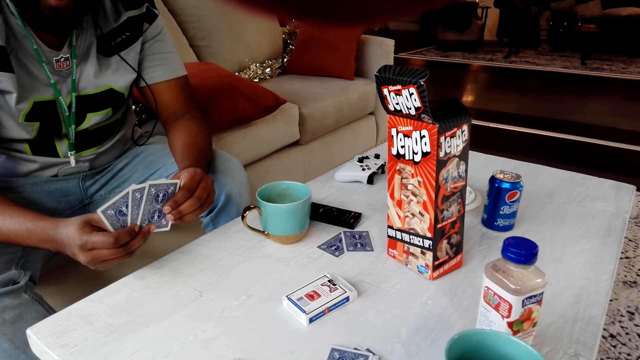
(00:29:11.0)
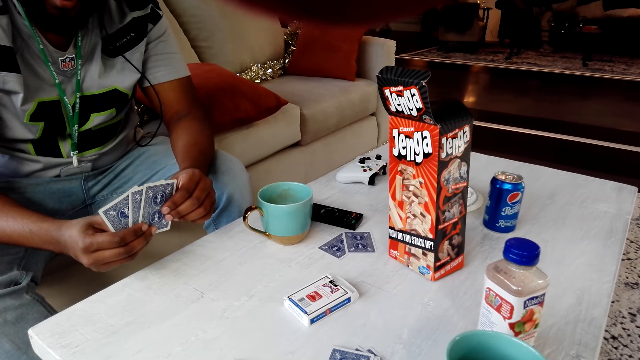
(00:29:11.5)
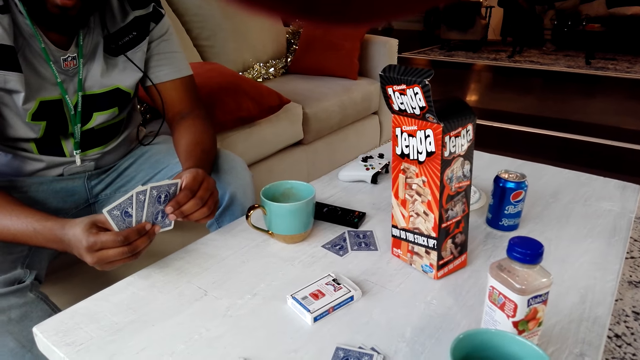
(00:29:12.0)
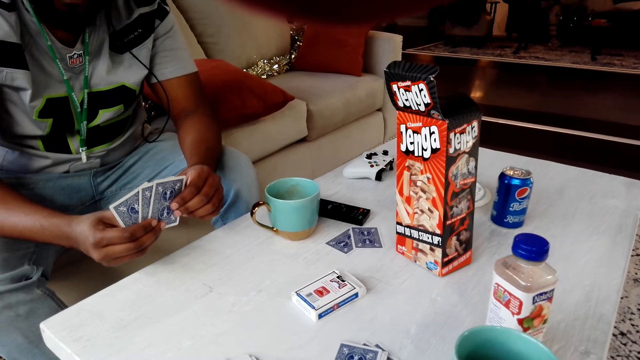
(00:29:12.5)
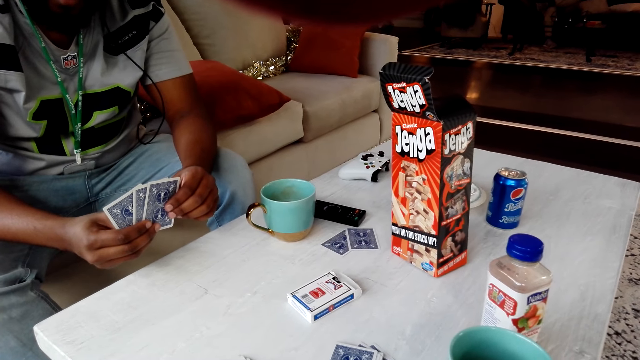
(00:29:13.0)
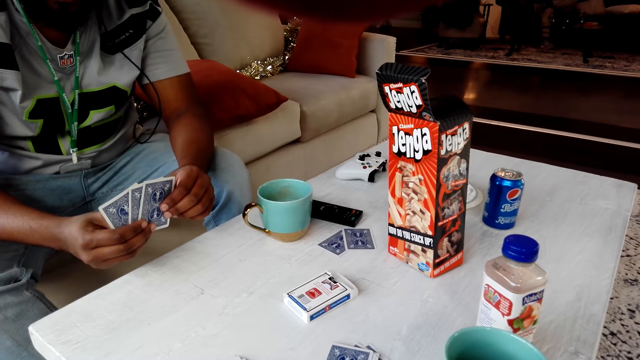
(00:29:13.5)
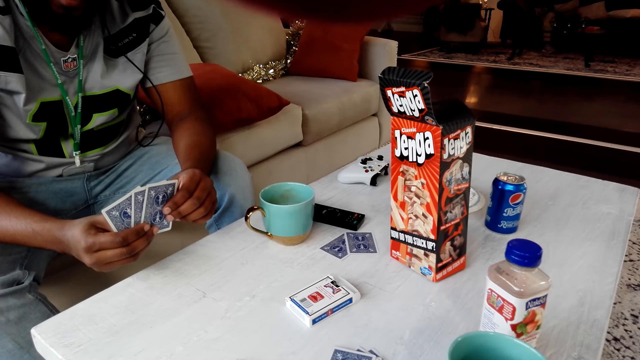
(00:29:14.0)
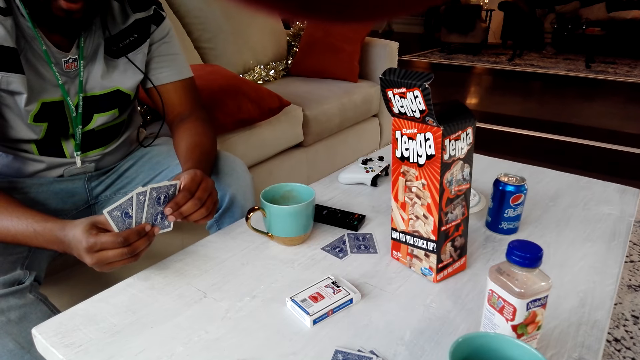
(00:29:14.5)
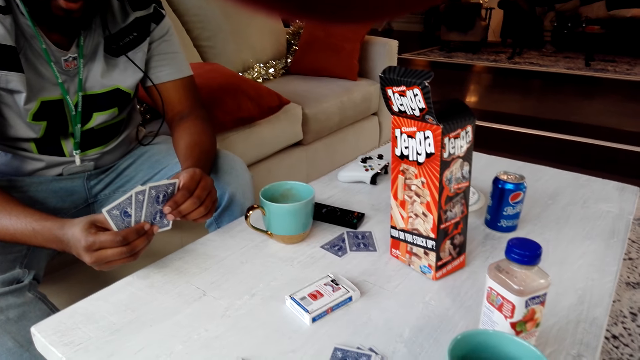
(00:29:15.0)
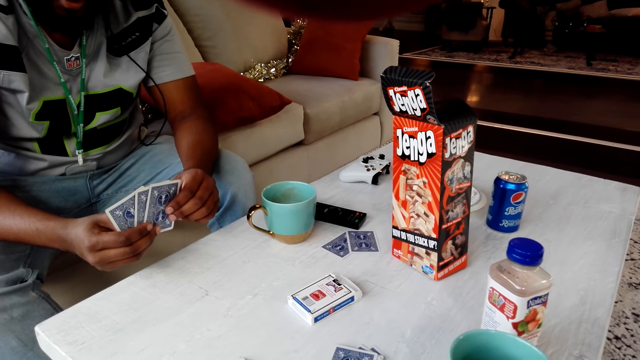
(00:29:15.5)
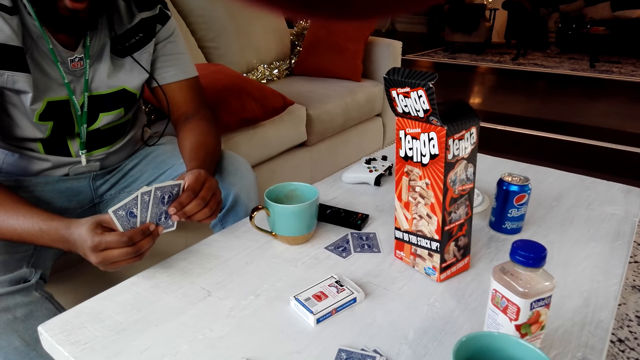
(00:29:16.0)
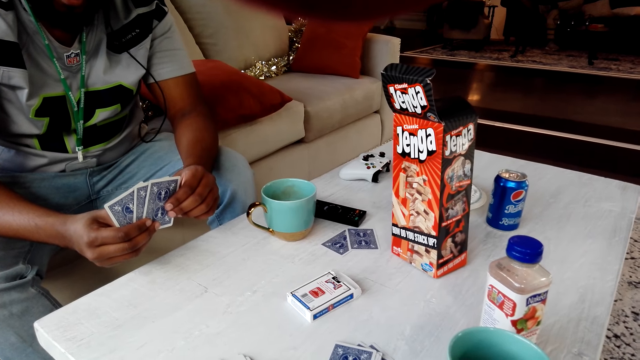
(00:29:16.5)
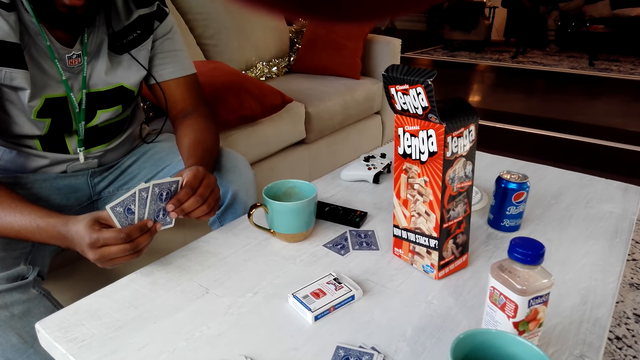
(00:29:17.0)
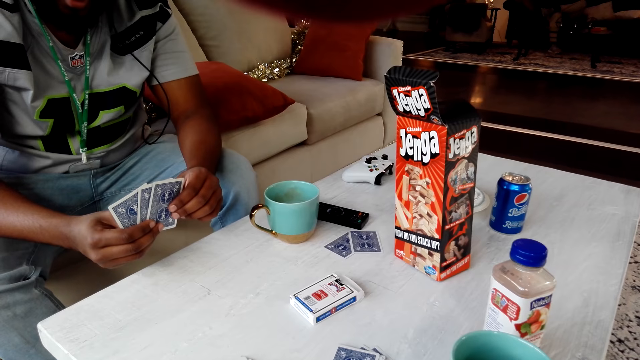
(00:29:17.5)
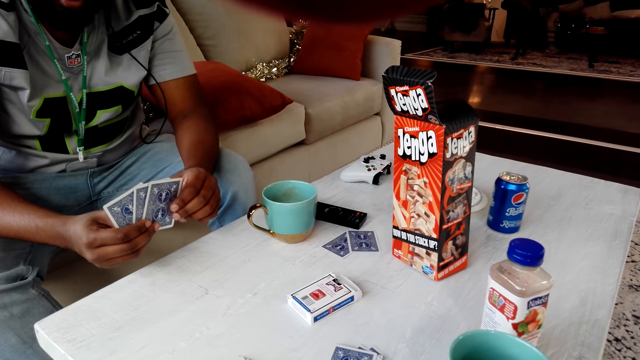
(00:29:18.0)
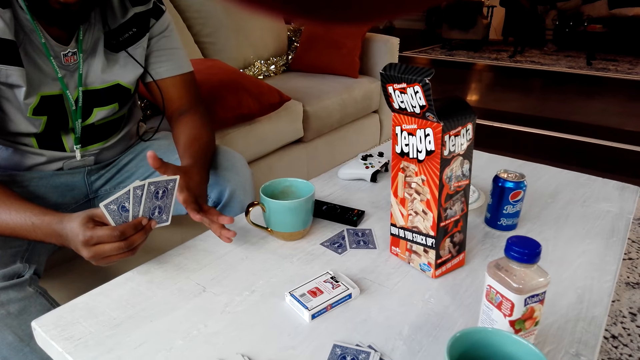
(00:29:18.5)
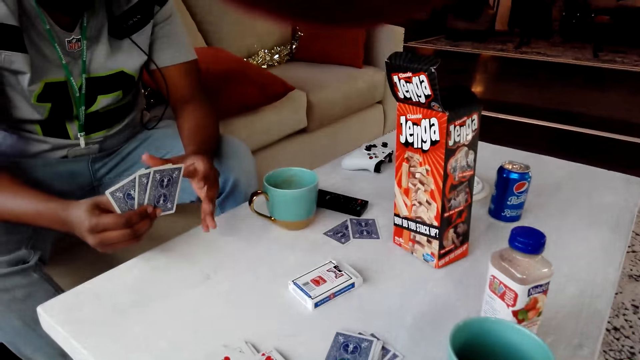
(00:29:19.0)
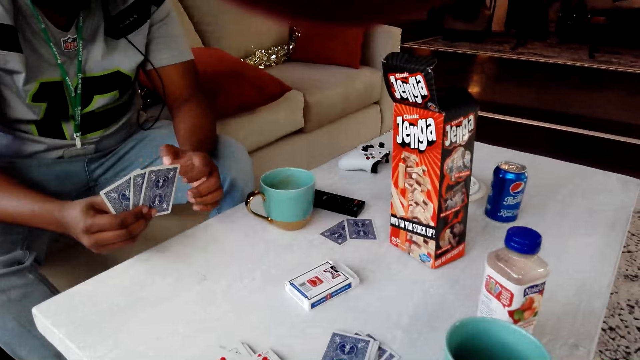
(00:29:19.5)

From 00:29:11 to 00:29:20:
The person stares at the cards and touches the playing cards.

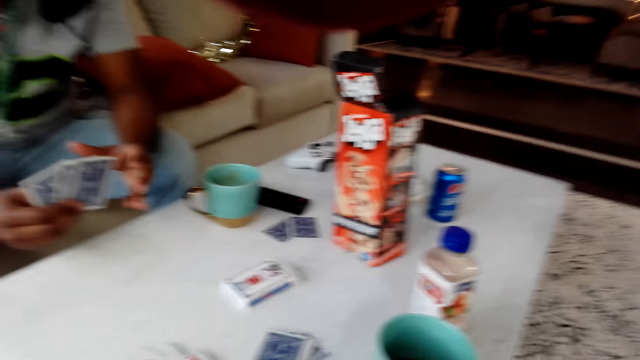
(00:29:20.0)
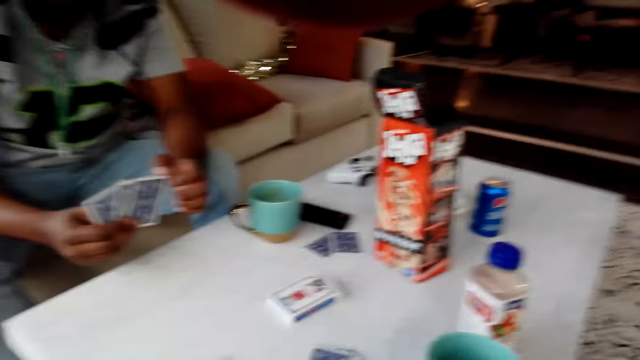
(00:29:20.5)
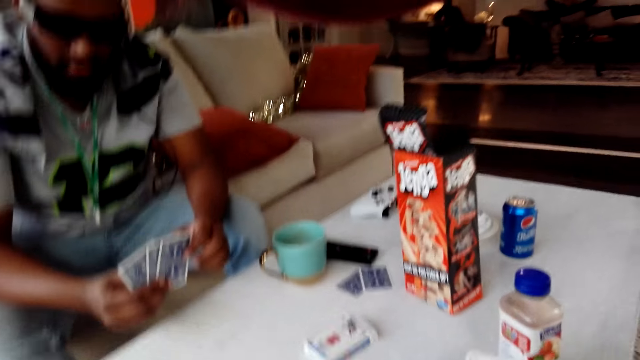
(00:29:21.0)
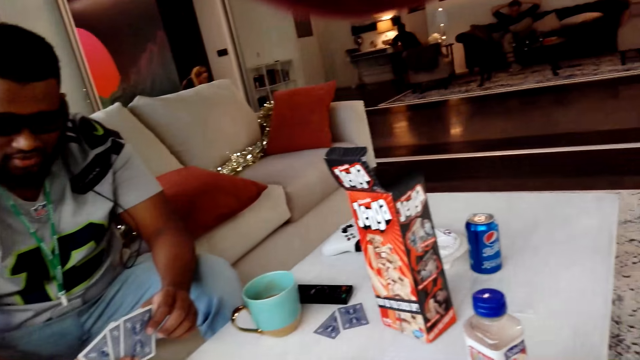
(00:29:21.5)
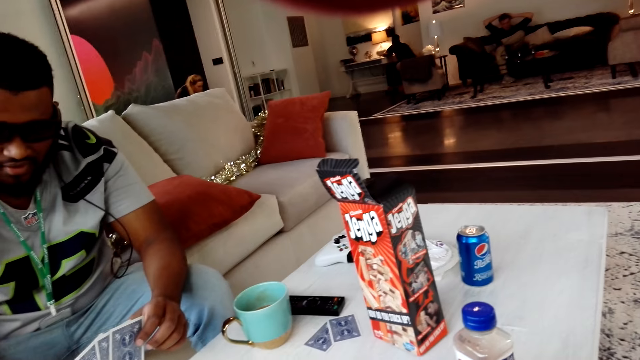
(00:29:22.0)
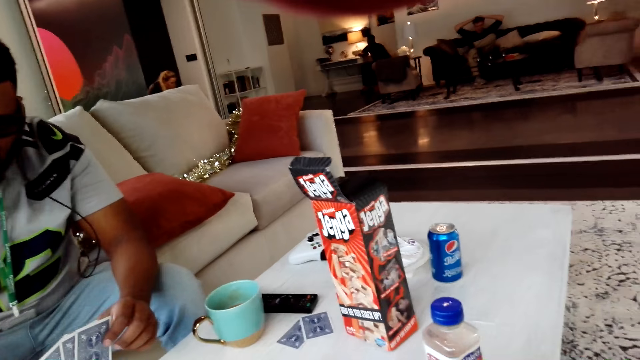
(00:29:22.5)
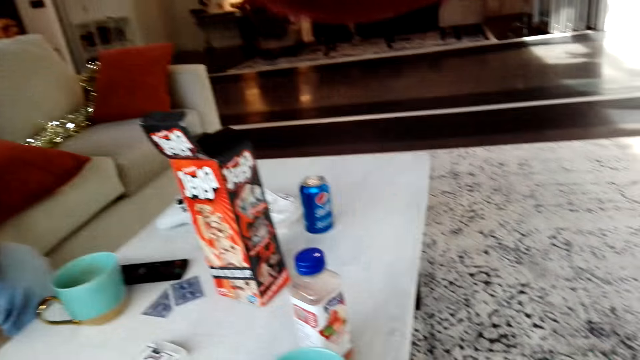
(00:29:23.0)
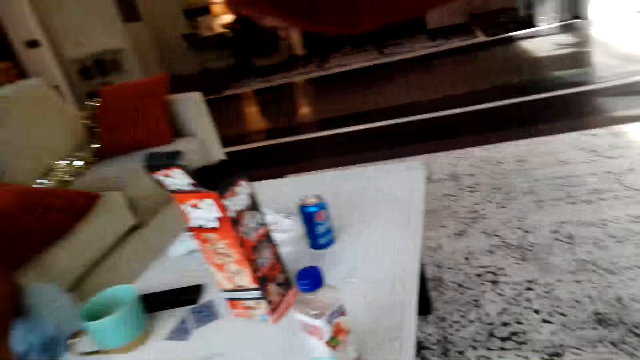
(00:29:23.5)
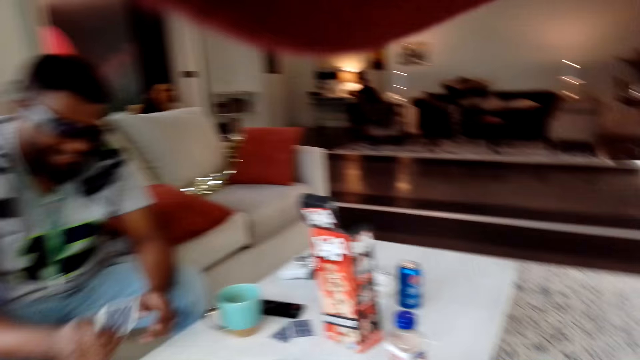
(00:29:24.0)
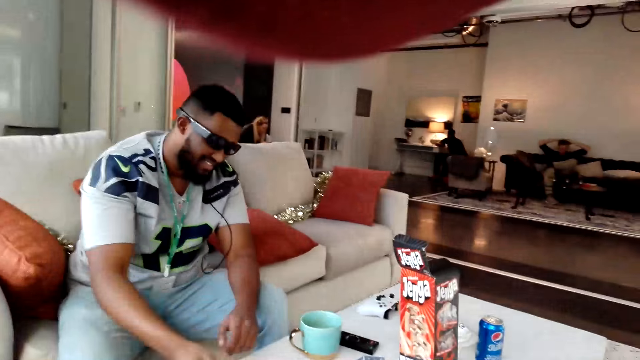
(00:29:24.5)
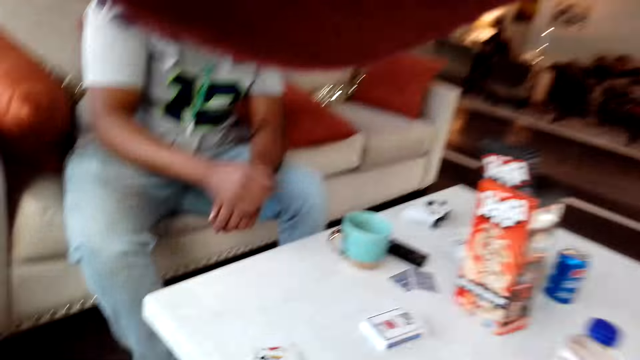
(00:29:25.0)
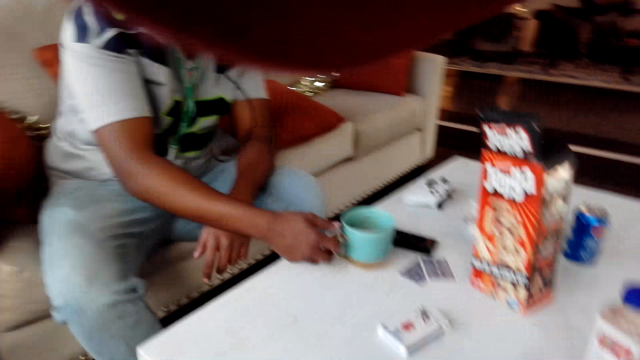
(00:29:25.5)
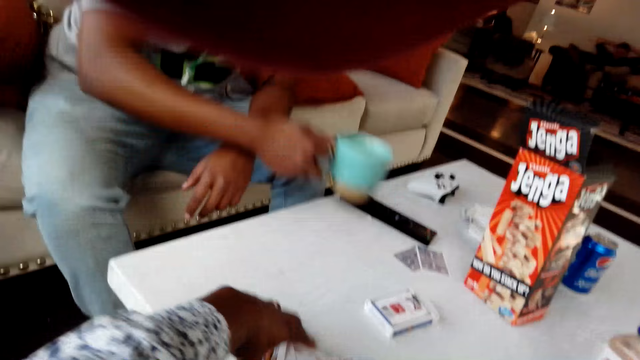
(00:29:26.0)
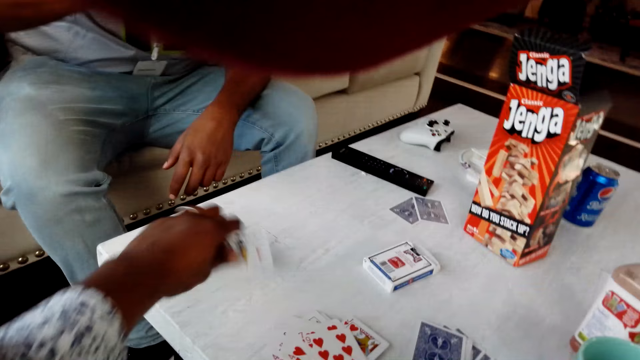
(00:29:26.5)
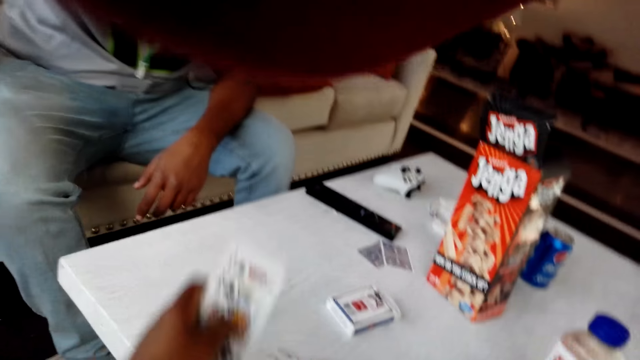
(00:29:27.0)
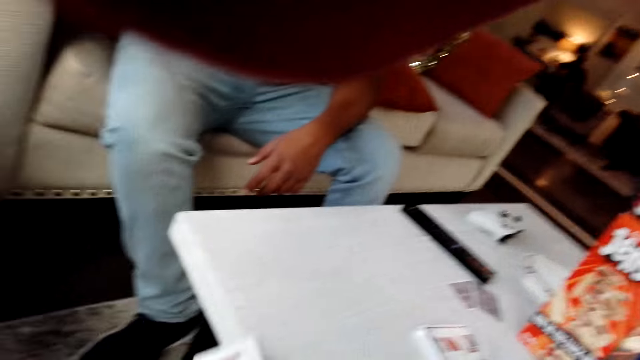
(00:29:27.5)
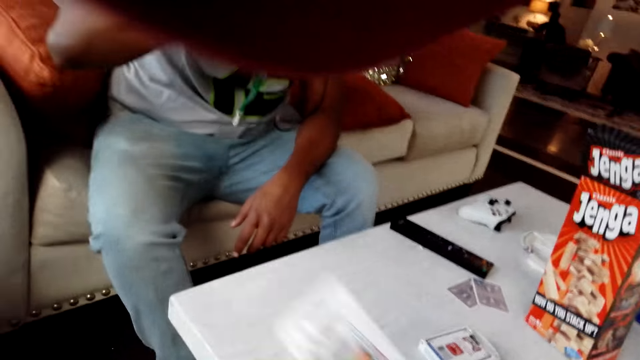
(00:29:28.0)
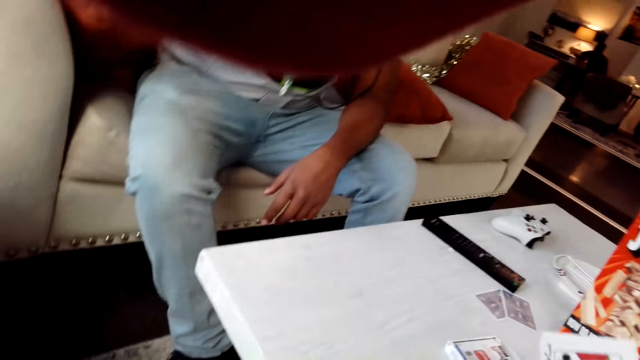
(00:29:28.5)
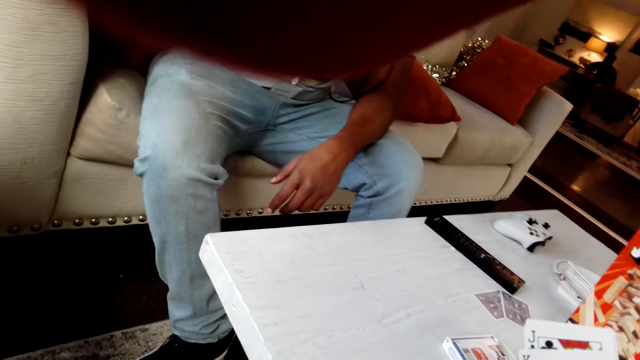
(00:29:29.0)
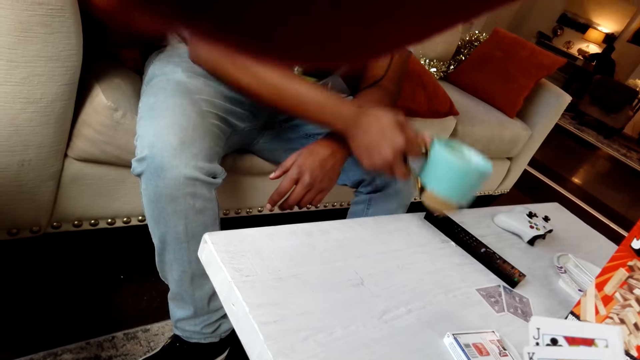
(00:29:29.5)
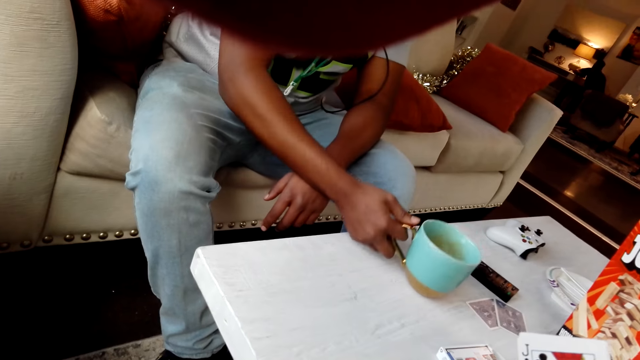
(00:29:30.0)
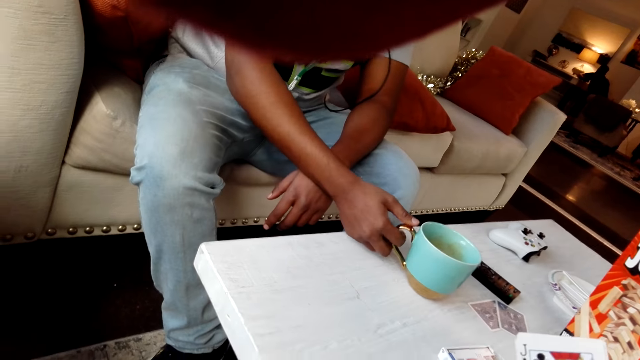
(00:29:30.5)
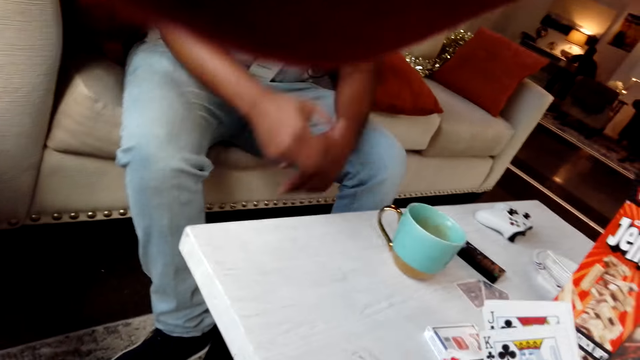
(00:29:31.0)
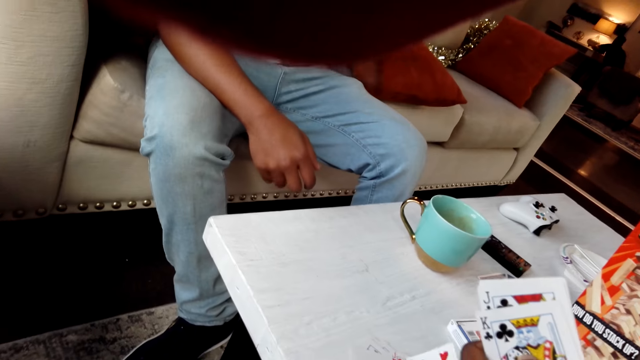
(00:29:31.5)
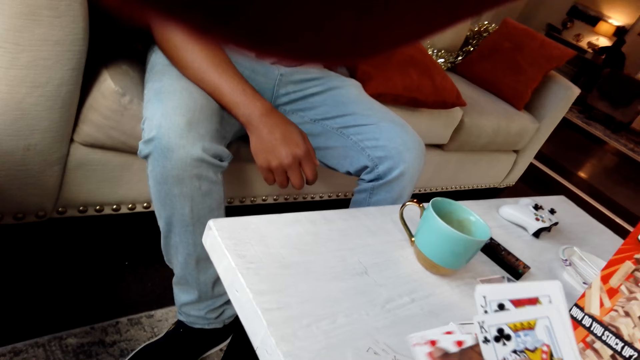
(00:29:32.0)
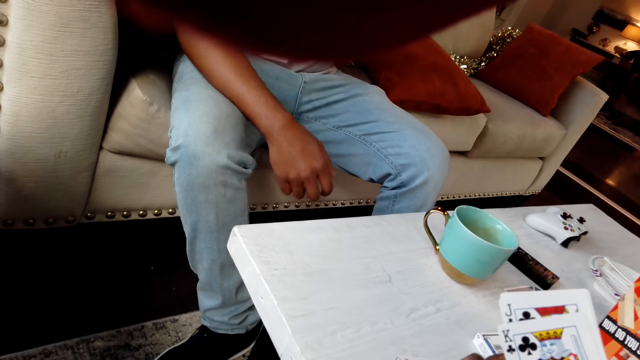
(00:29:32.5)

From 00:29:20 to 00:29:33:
The camera wearer looks around the house. The person throws cards on the table and puts a playing card on the table. The person picks a cup. The camera wearer collects the cards on the table. The person drinks from the cup and places the cup on the table.
